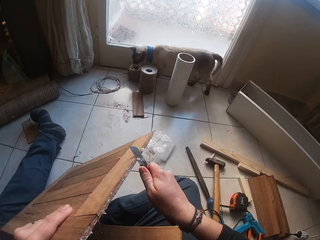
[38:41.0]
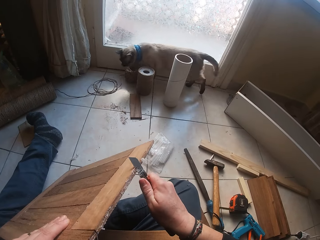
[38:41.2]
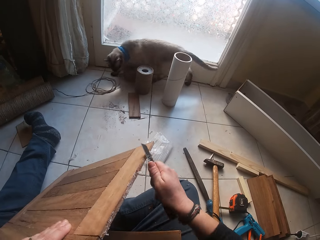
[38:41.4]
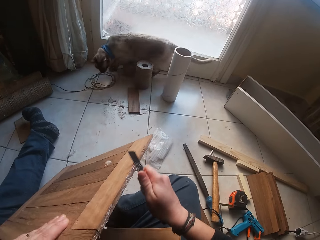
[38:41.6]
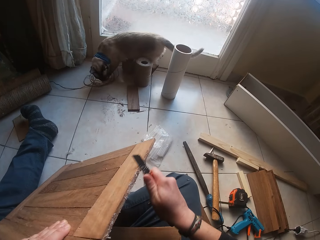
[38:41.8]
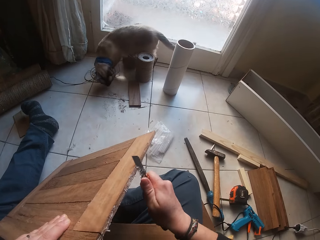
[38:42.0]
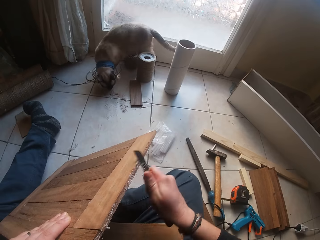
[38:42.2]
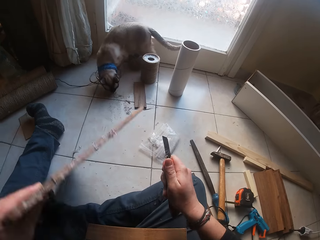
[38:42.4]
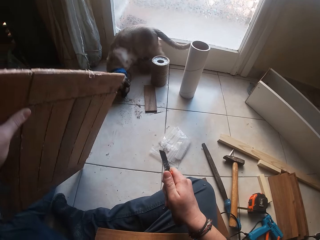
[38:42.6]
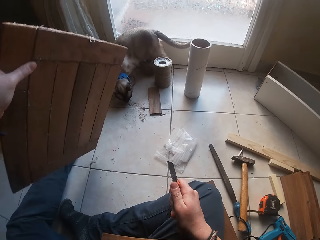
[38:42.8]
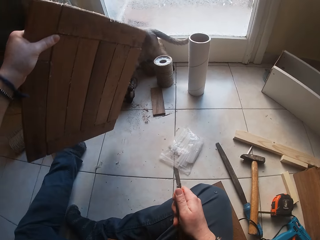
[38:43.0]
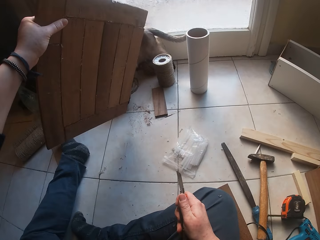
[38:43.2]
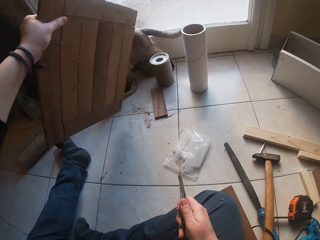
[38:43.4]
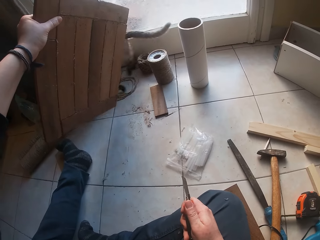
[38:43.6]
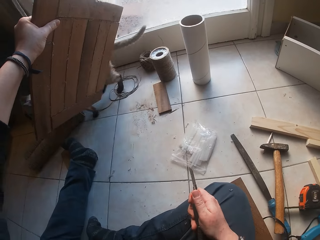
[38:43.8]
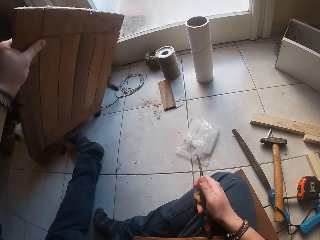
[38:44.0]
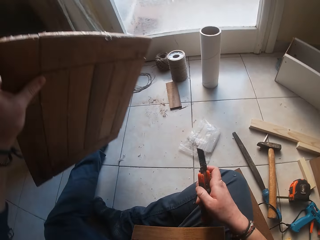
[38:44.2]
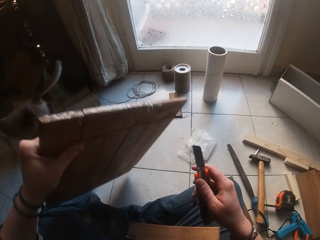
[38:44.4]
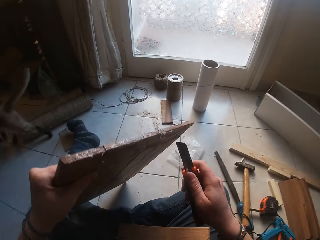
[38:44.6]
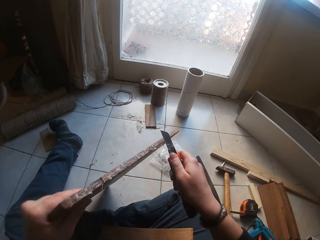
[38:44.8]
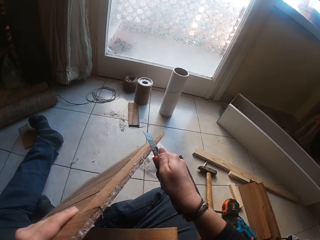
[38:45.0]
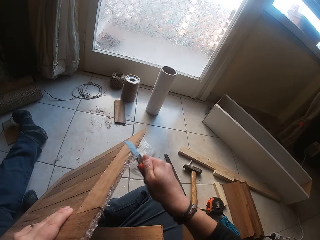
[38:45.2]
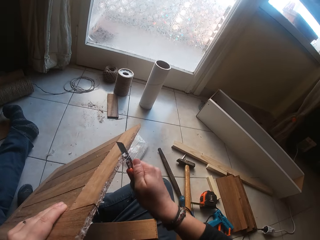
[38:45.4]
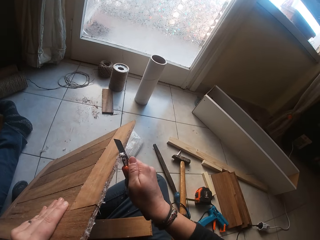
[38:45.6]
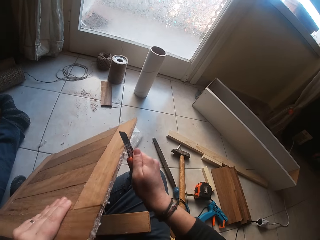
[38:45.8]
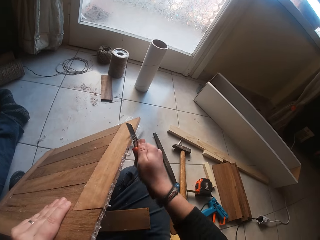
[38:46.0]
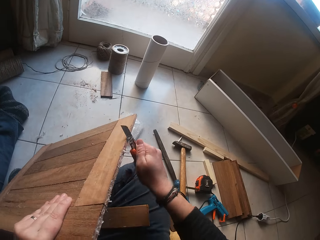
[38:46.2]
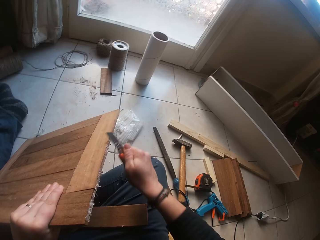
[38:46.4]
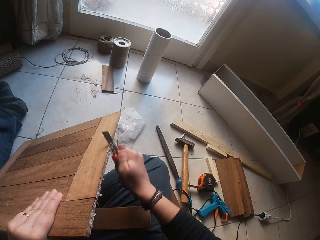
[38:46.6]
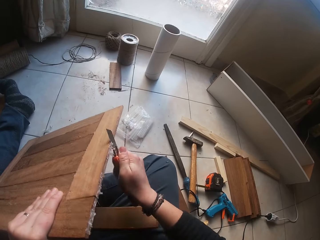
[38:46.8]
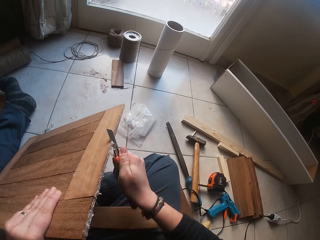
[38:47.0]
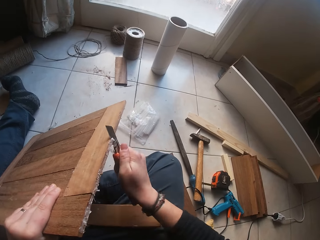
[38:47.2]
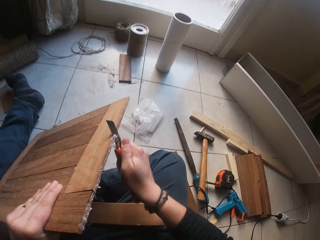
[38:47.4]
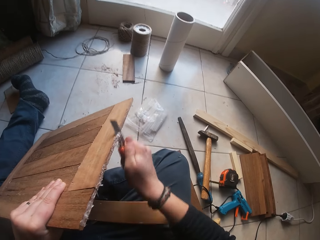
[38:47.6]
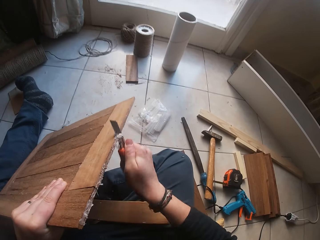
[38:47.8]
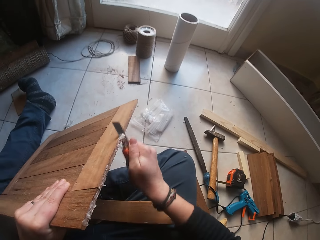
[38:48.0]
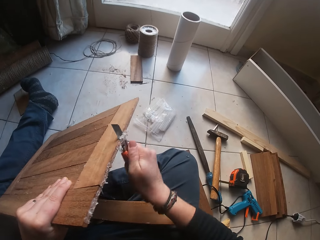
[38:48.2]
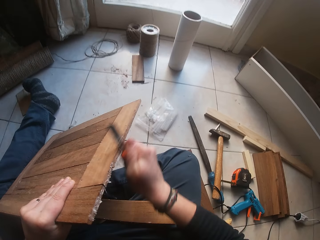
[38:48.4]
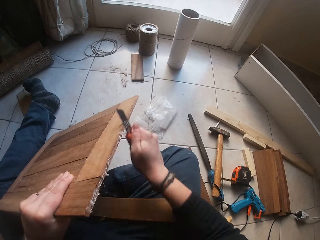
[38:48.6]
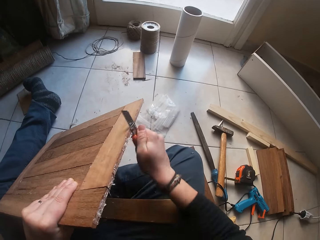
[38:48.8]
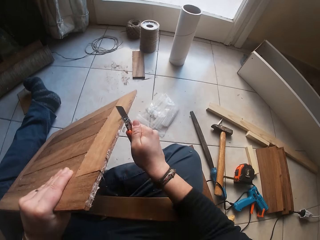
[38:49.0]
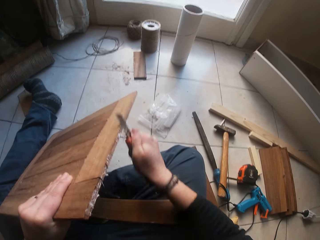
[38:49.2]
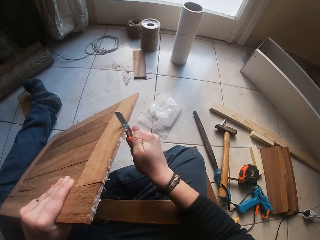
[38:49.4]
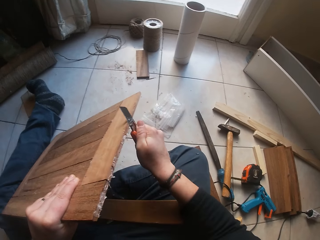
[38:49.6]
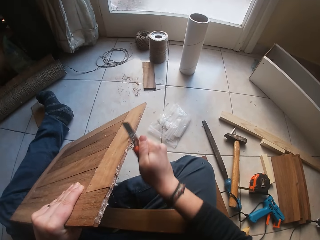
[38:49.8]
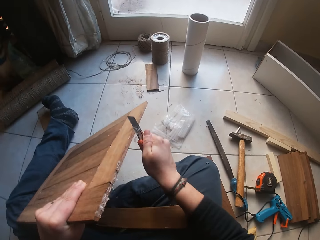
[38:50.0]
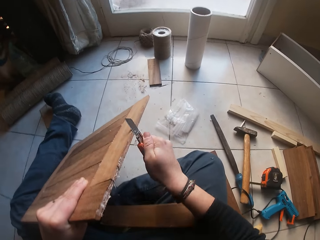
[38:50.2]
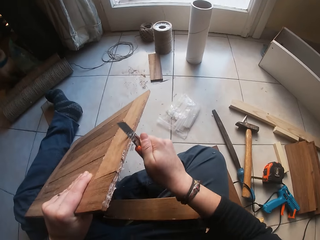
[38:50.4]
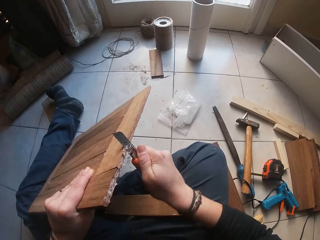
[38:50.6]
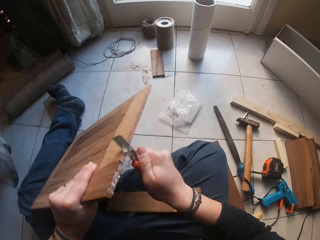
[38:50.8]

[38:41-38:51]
The camera wearer removes glue from the wood with the blade. He lifts the wood. He chases away the dog with the wooden board in his left hand. He moves the wood, pulls back the wood and places the wood down. He scrapes off glue from the wooden board with the retractable utility knife in his right hand.

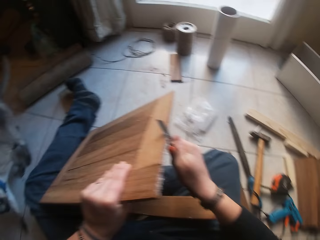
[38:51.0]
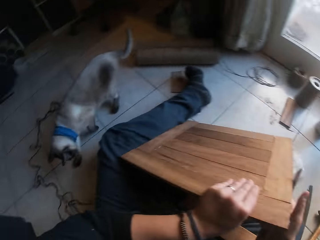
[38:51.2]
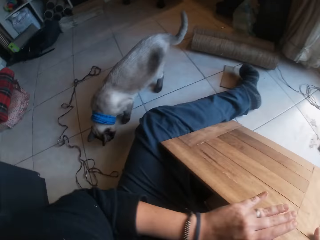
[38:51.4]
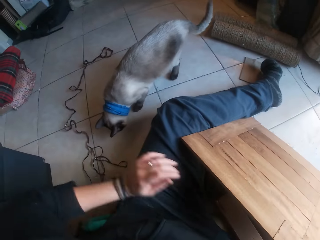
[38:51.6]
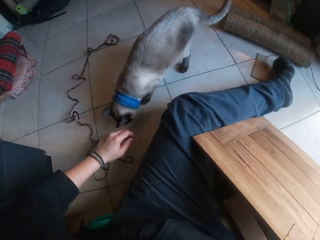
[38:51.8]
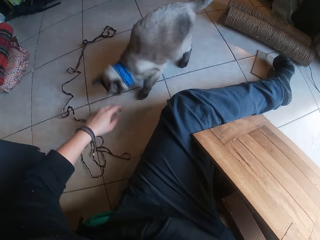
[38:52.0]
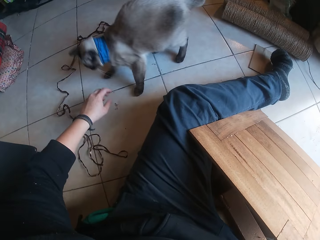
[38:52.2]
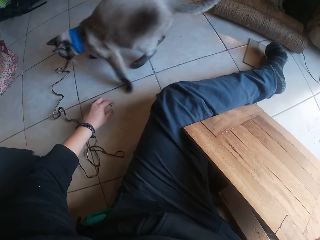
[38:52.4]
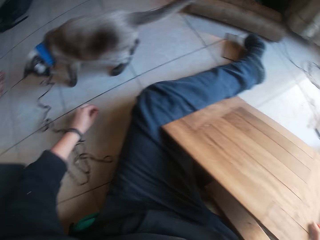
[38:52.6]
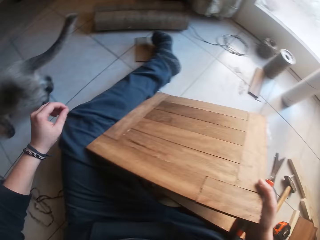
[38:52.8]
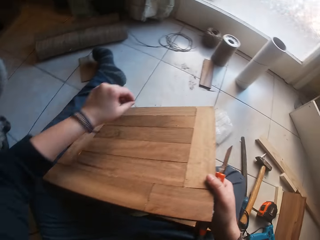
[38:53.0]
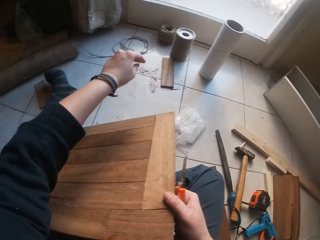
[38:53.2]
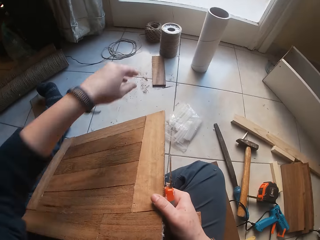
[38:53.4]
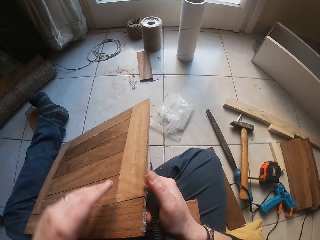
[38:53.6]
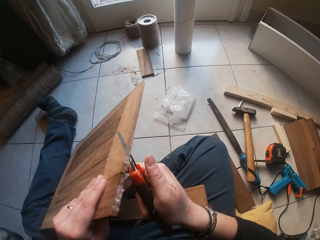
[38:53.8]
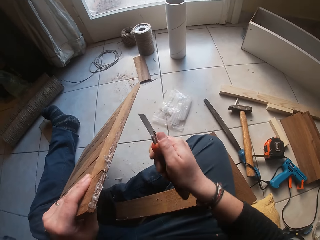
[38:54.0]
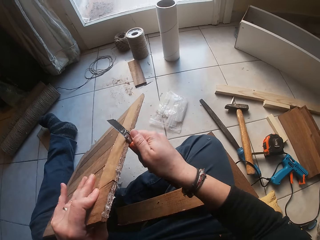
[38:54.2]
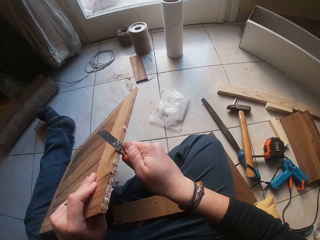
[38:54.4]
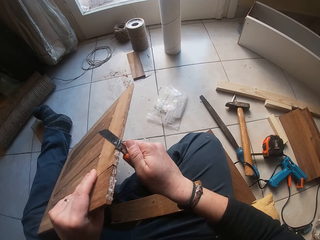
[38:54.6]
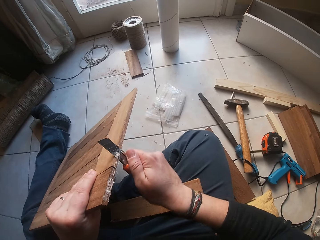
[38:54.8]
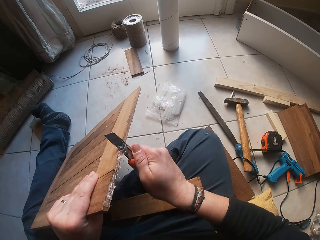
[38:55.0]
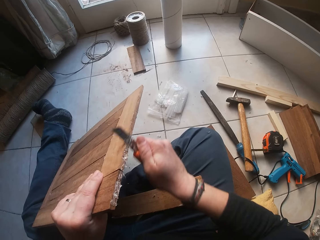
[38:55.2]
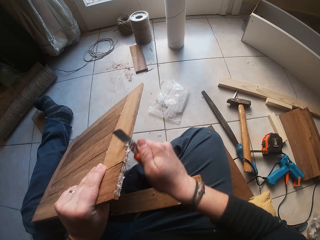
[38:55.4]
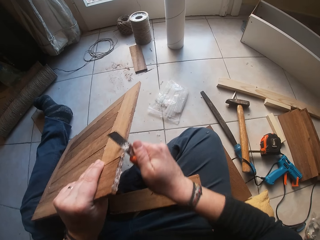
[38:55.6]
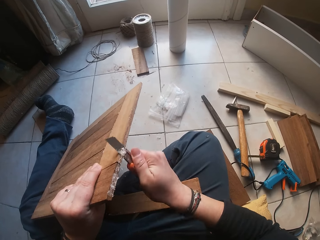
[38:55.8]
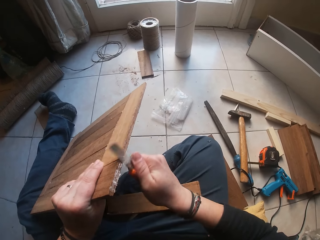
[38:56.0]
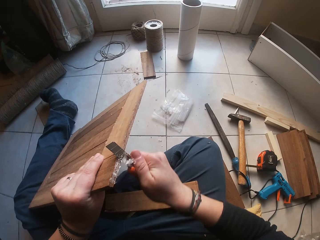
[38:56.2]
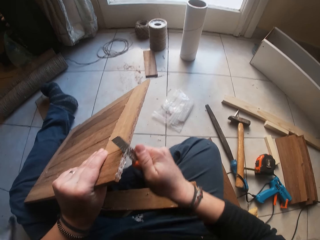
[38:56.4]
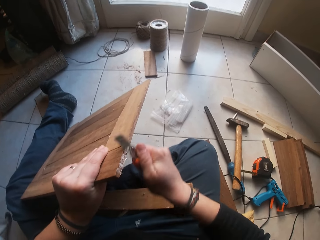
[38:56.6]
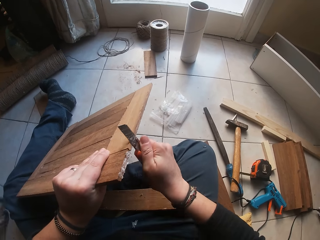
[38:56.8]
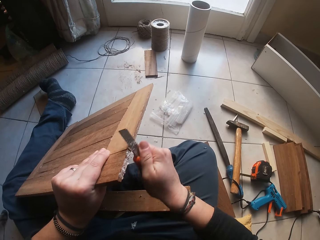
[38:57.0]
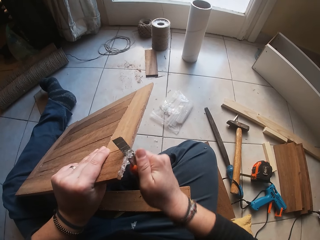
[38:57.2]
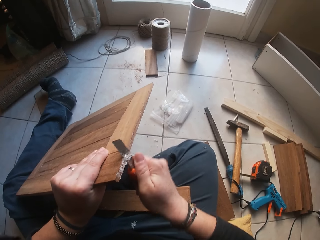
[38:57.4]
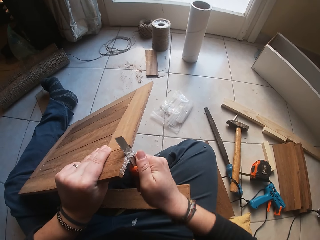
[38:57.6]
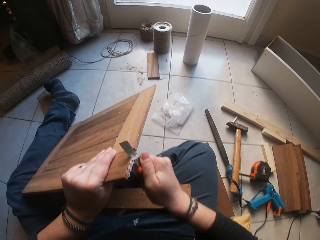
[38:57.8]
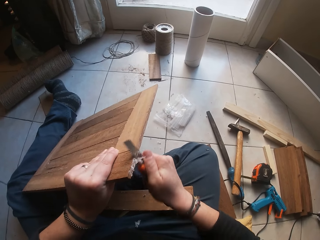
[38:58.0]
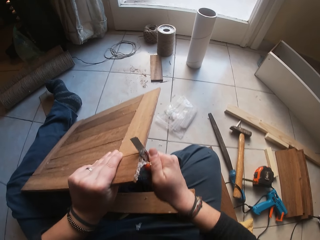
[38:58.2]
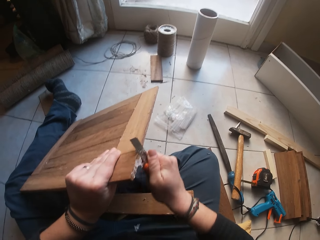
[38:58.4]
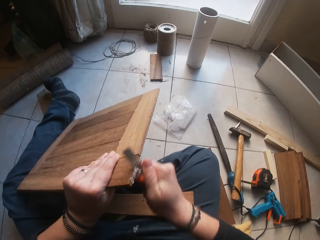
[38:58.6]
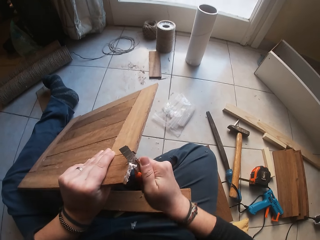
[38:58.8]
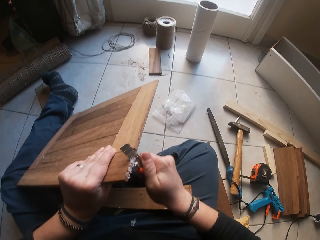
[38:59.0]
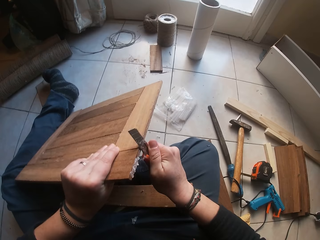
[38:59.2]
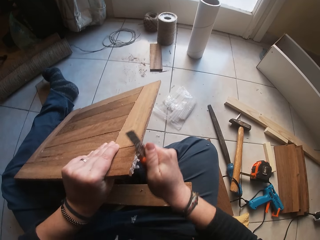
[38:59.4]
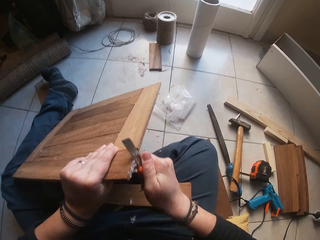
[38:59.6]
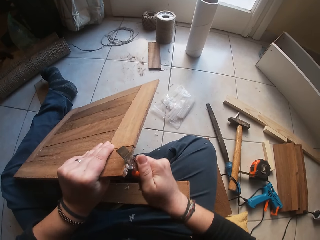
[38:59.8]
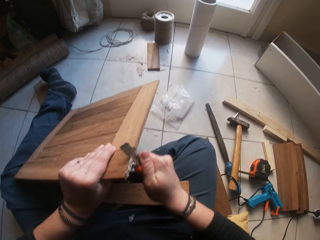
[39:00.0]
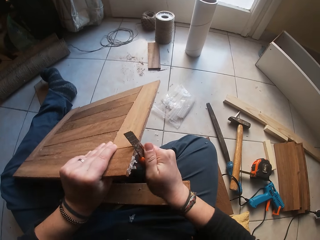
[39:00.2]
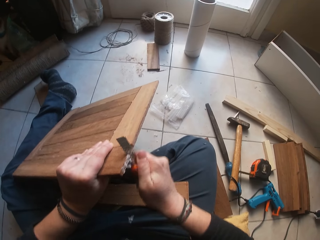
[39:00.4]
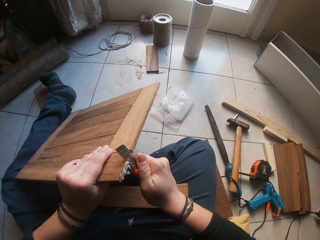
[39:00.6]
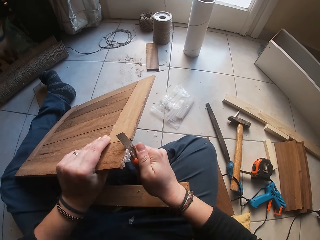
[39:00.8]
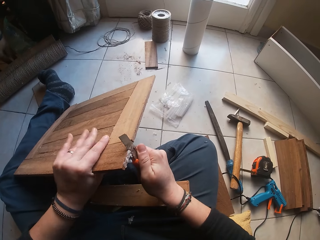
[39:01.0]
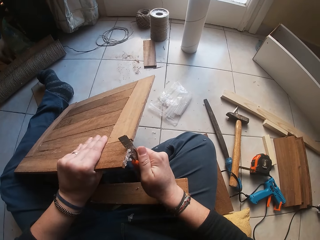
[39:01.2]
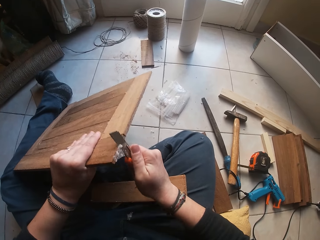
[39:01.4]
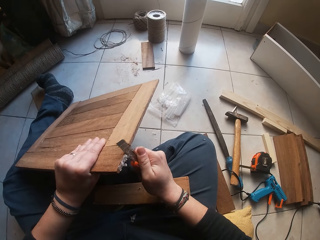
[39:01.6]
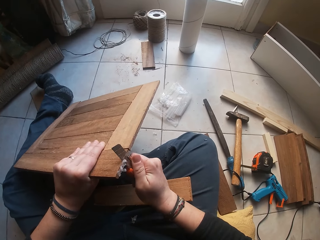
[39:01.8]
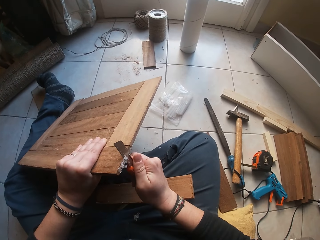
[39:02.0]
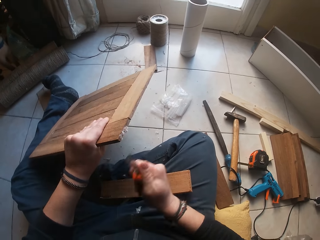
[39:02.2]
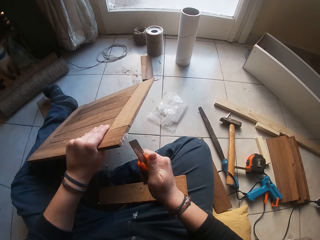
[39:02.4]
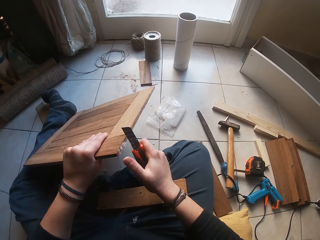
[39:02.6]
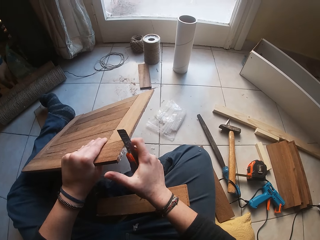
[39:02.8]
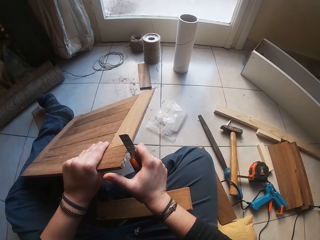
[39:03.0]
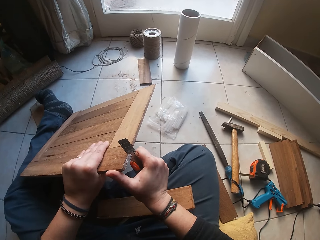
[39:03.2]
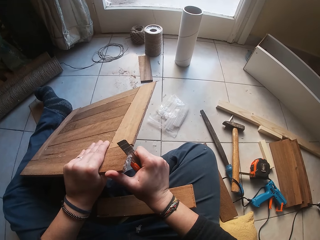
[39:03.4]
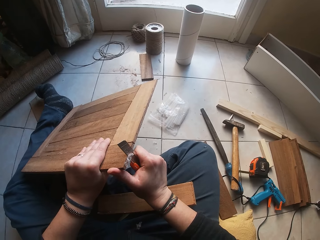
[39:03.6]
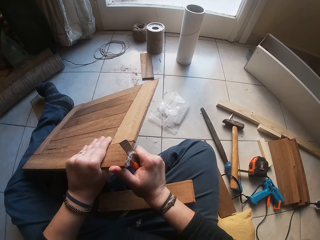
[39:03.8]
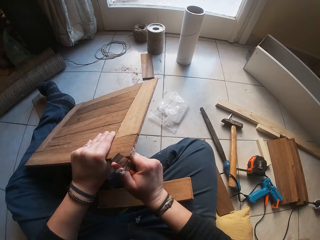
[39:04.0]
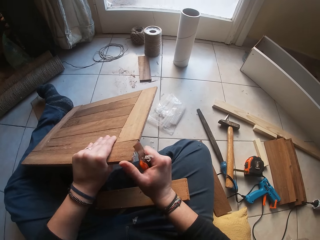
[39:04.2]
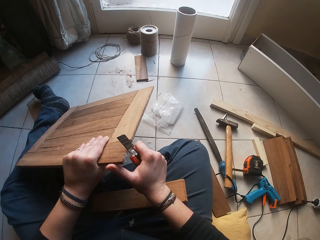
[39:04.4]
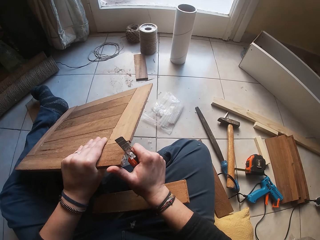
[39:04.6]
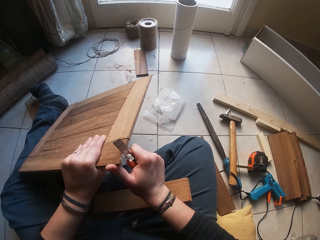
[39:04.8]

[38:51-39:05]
The camera wearer moves the right hand. He chases away the dog with his left hand. He picks up a piece of glue from the floor with his left hand. He pulls back the right hand. He throws the piece of glue to the floor with his left hand. He moves the right hand. He pulls back the right hand. He holds the wooden board with his left hand. He lifts the blade. He scrapes glue from the wooden board with the retractable utility knife in his right hand.
